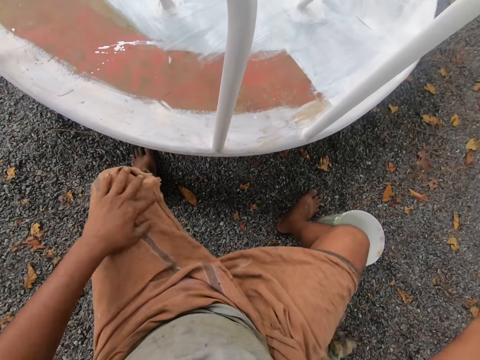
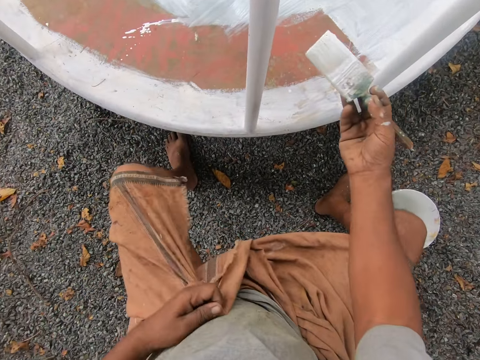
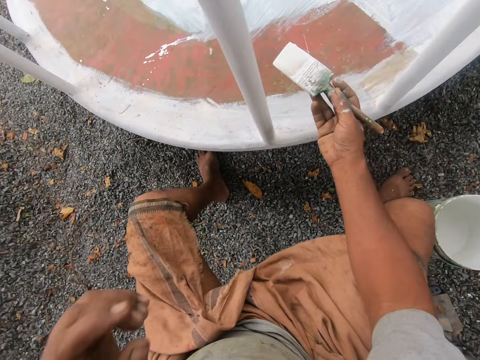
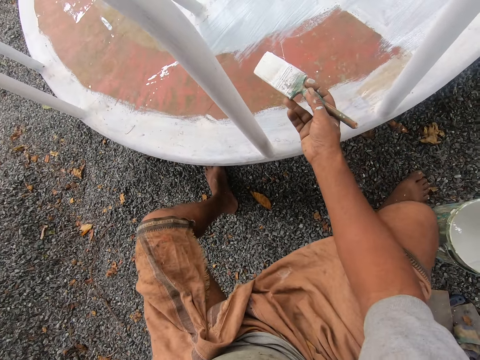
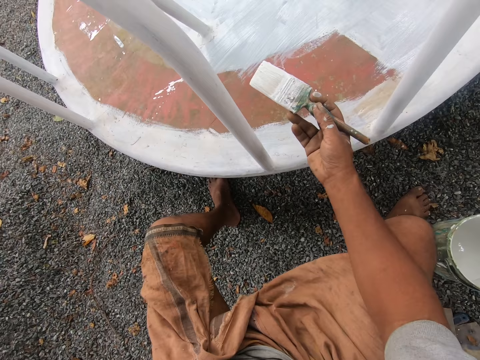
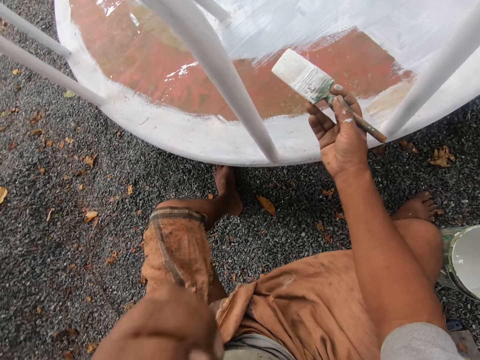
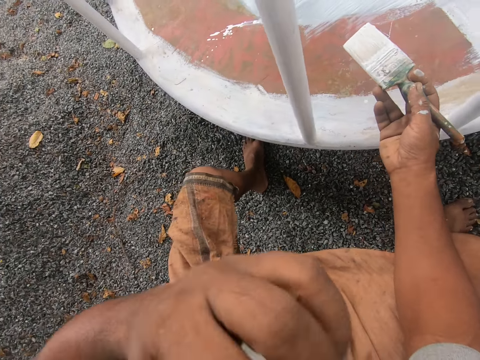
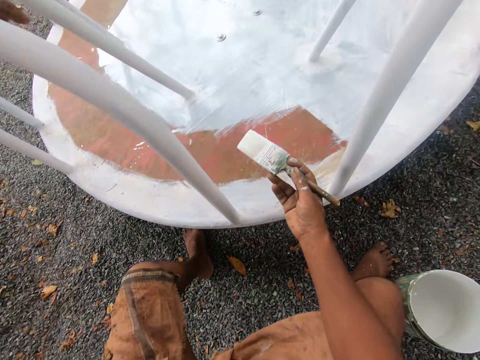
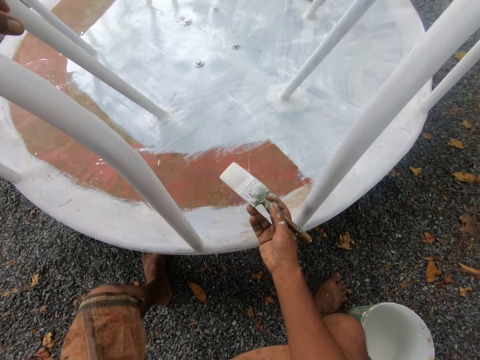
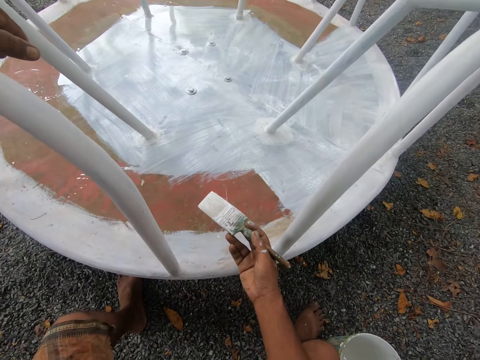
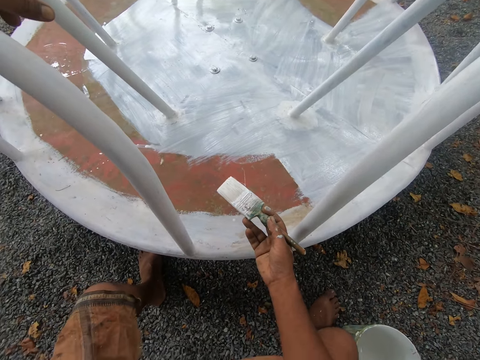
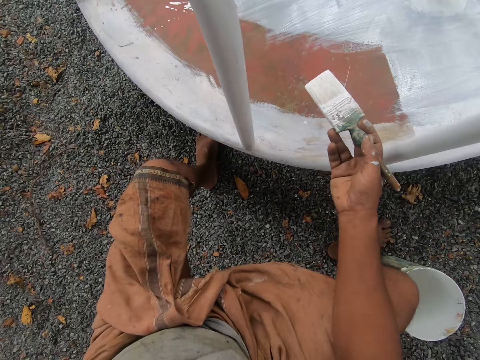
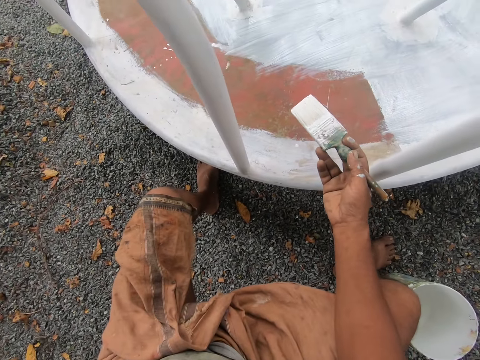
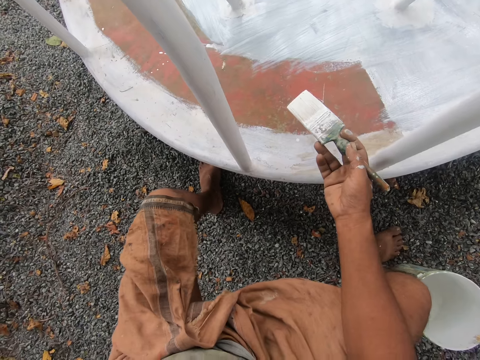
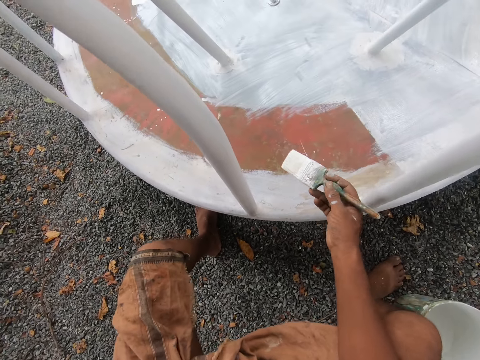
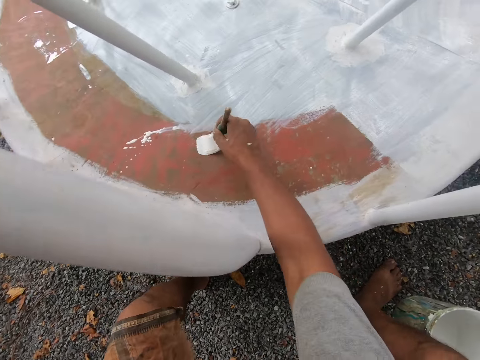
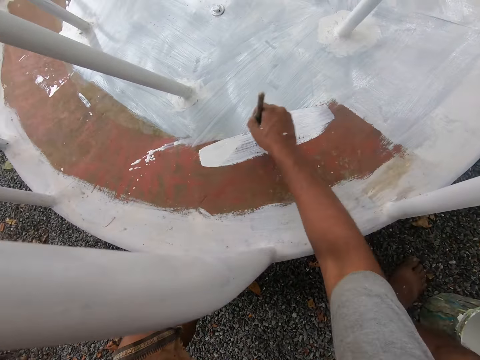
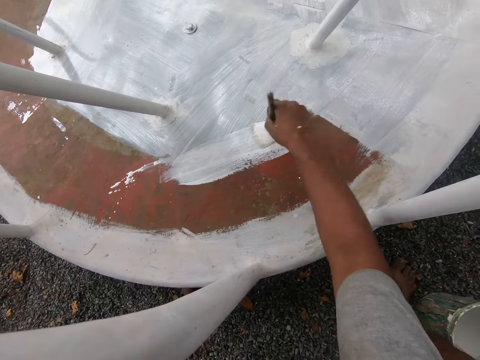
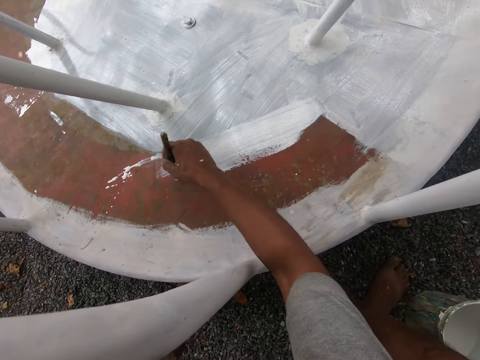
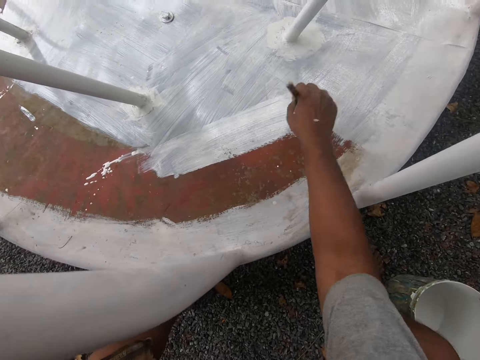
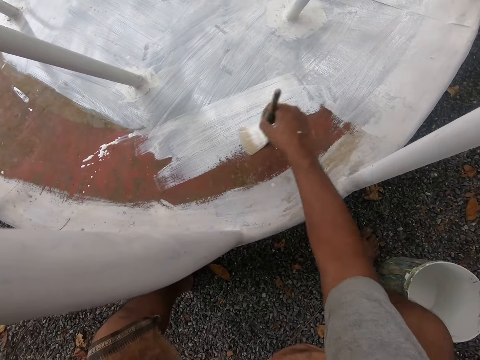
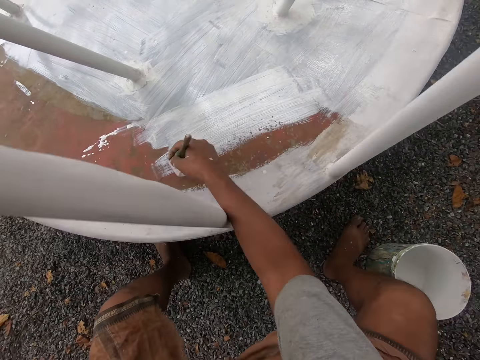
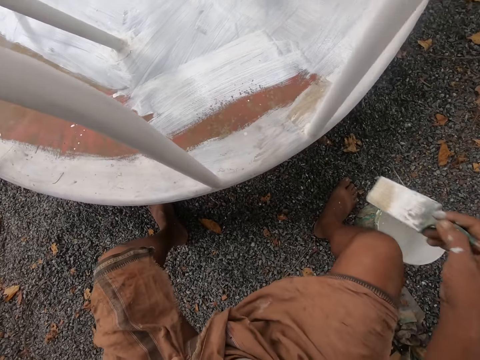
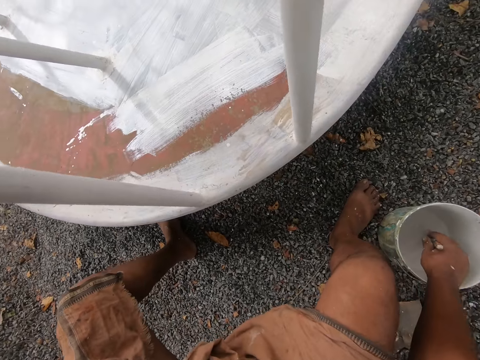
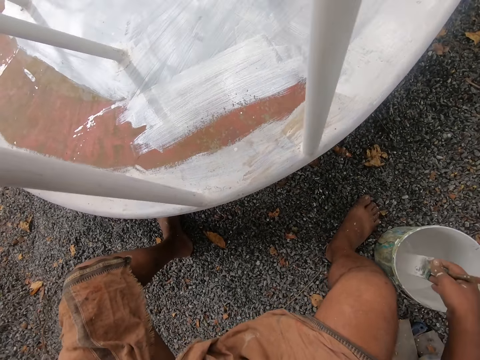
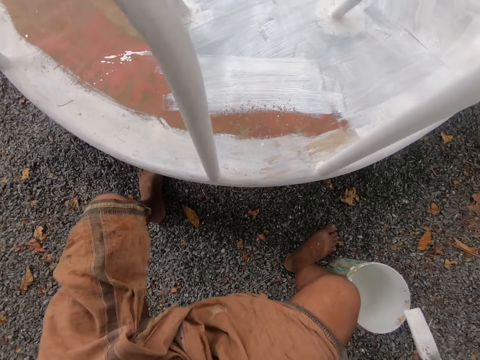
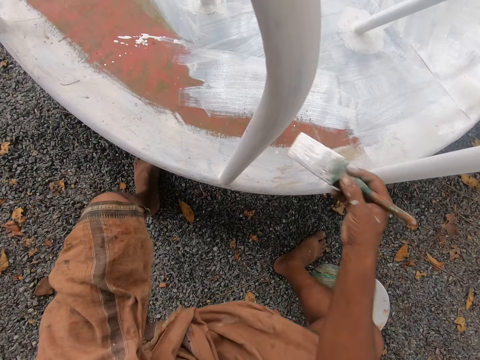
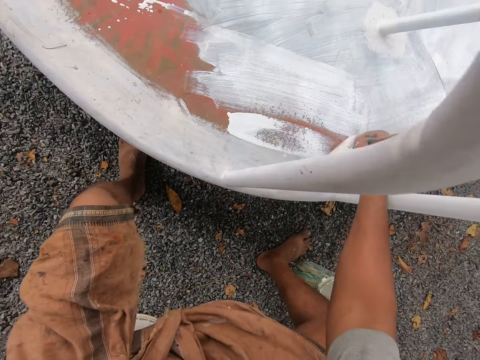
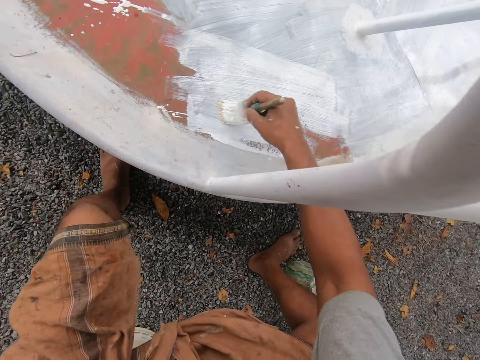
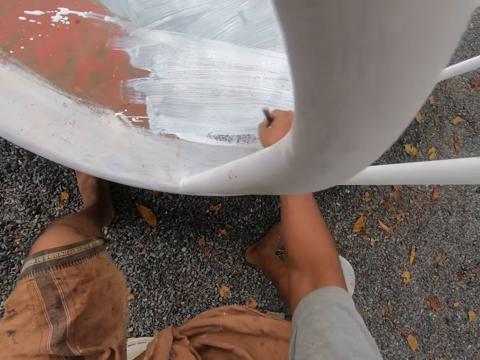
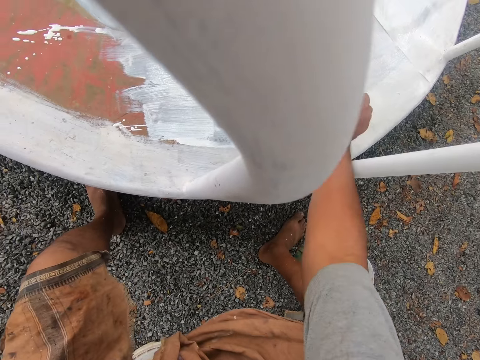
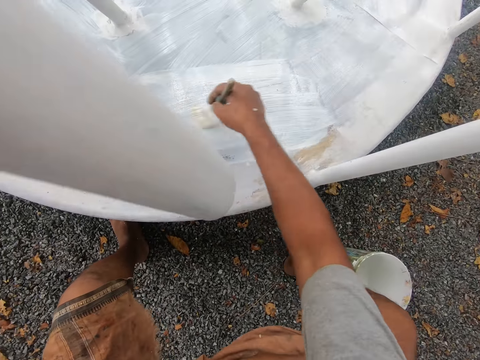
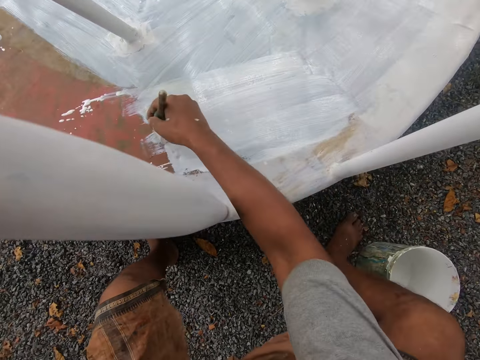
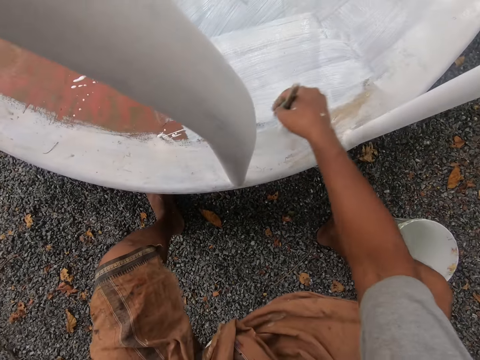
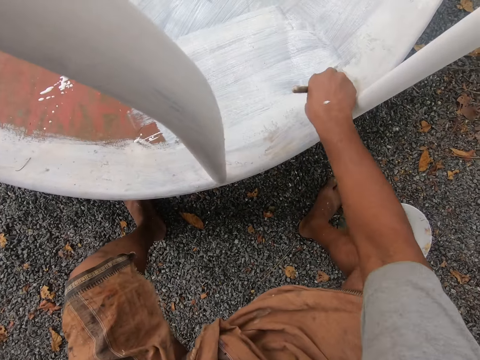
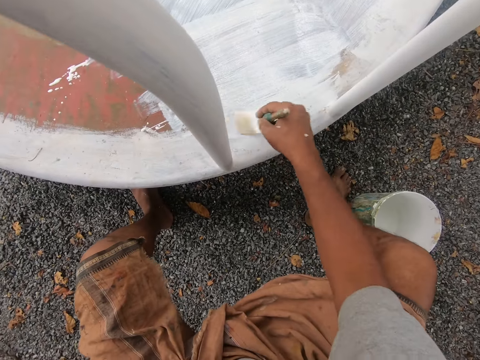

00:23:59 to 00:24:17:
The camera wearer lets go of the railing. He adjusts his clothes with his left hand. He pulls his cloth away from the ground. He stares at the swing. He cleans his nose with his left hand. He holds the playground roundabout with his left hand. He stares at the swing. He paints the playground roundabout with the paint brush in his right hand. He dips the paint brush in his right hand into the paint bucket on the ground. He removes the paint brush from the bucket. He paints the playground roundabout with the paint brush in his right hand.

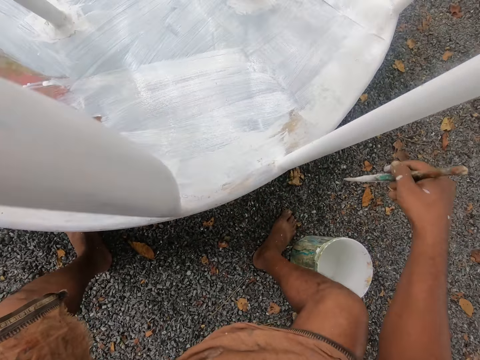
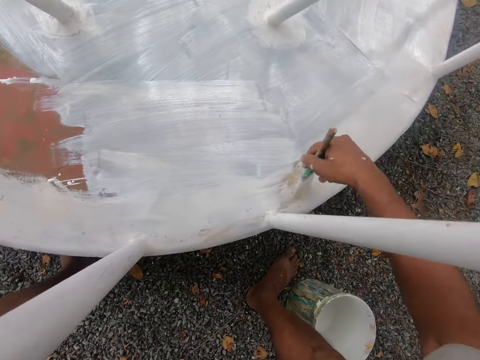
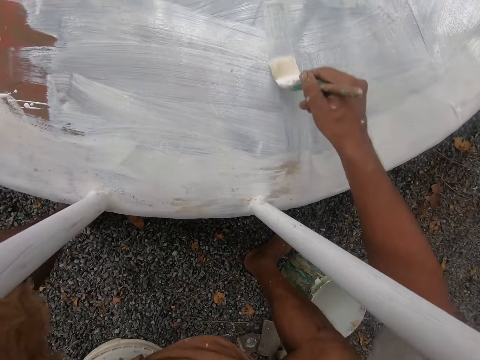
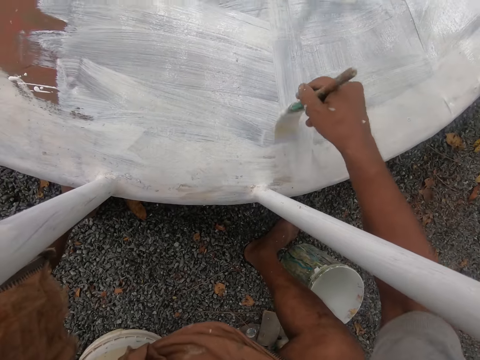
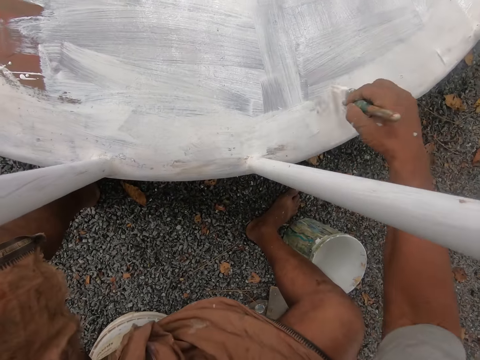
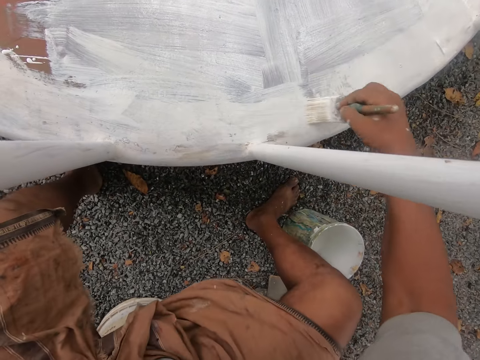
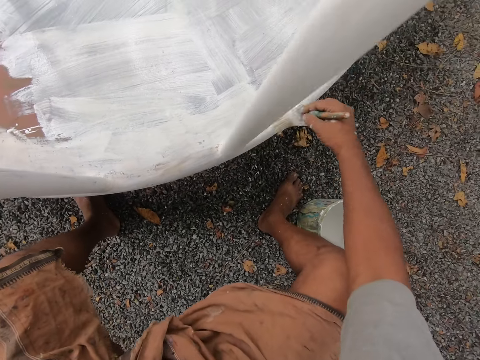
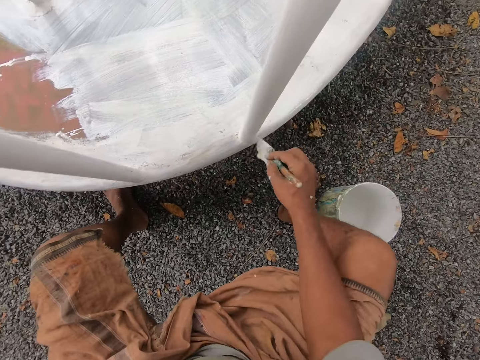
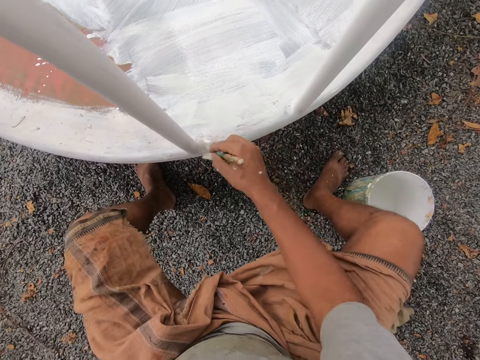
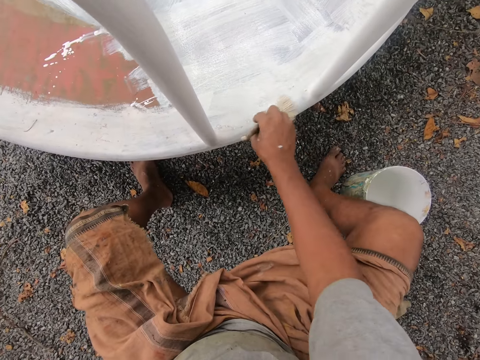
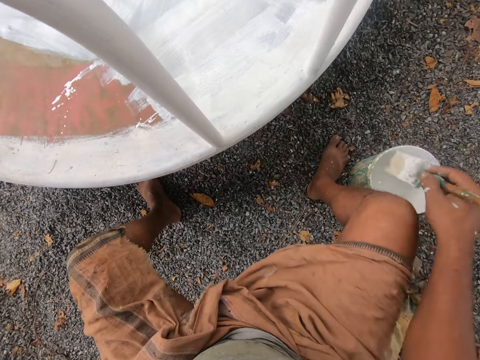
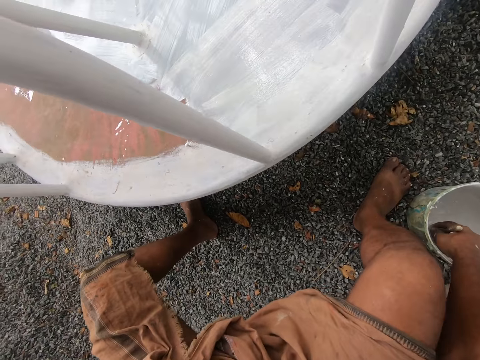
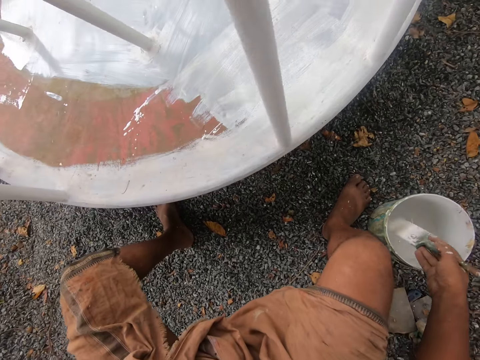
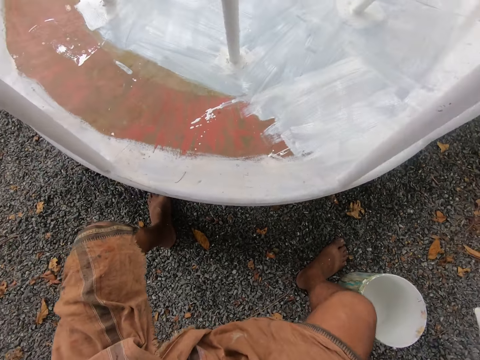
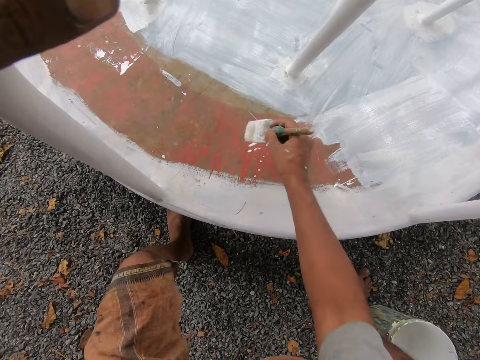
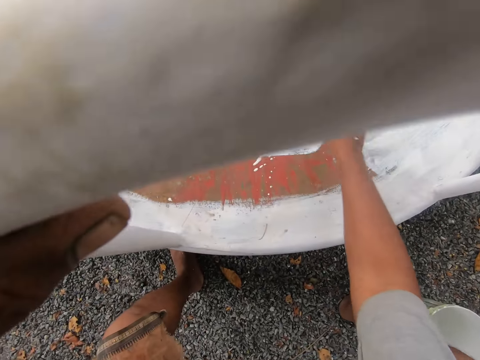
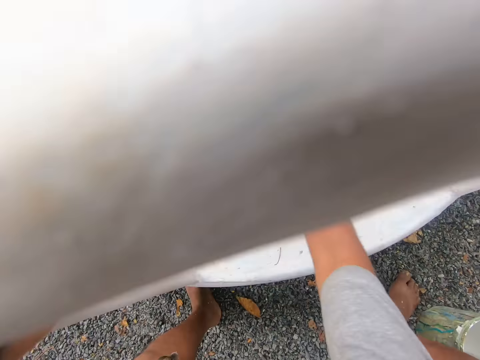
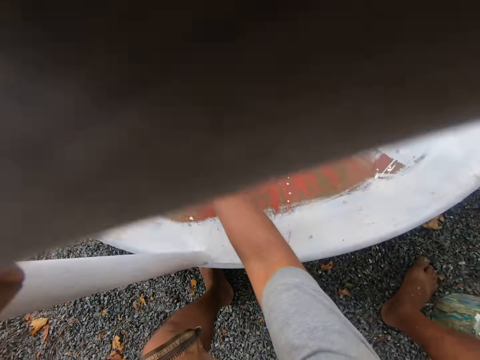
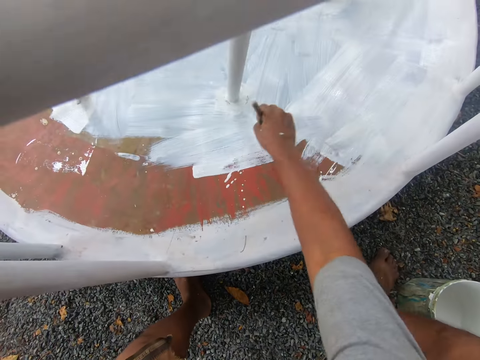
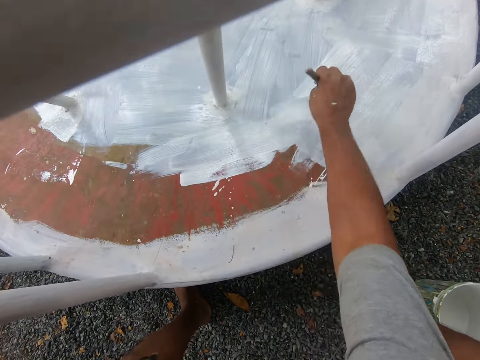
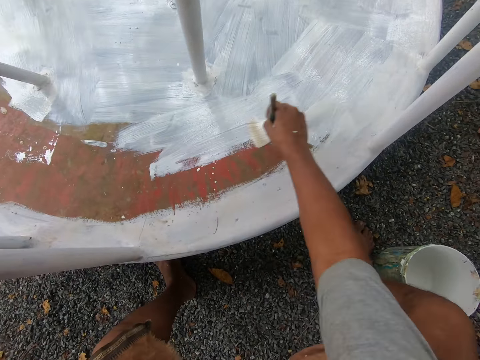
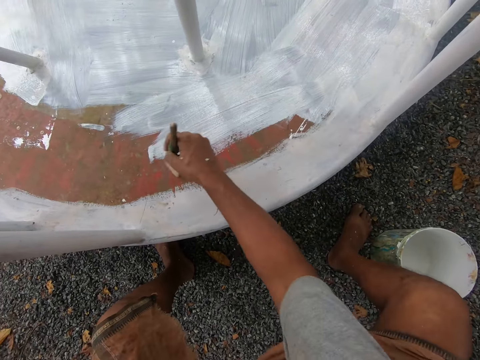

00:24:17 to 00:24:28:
The camera wearer dips the paint brush in his right hand into the paint bucket on the ground. He removes the paint brush from the bucket. He paints the playground roundabout with the paint brush in his right hand.
